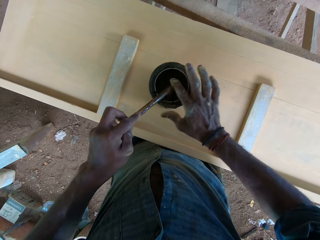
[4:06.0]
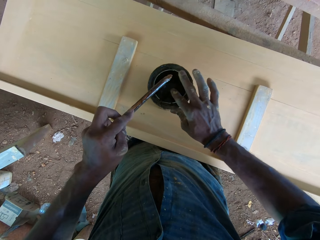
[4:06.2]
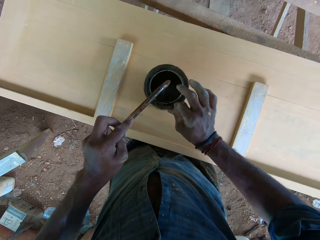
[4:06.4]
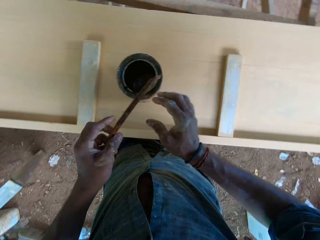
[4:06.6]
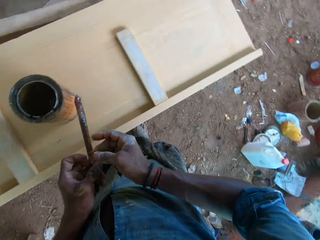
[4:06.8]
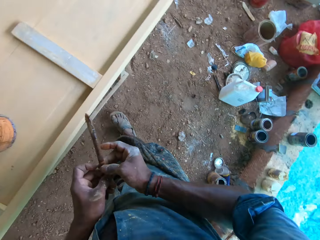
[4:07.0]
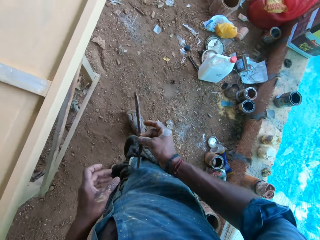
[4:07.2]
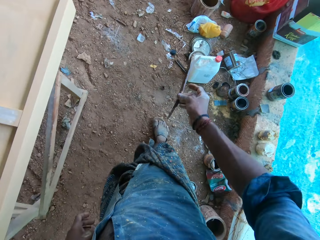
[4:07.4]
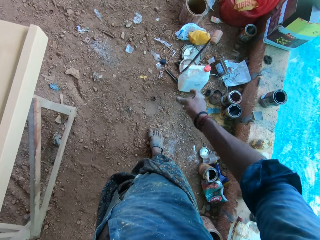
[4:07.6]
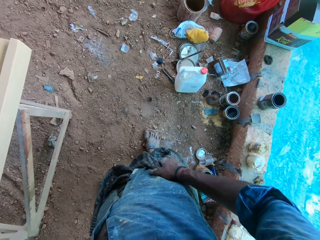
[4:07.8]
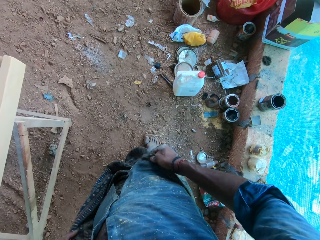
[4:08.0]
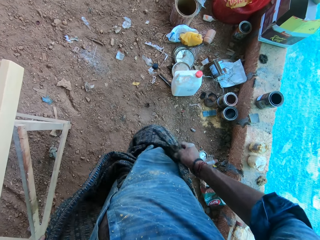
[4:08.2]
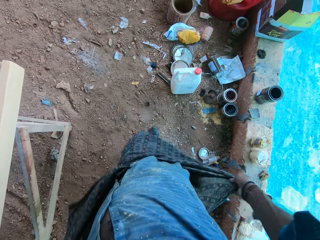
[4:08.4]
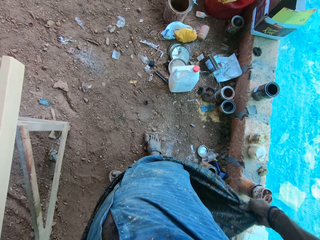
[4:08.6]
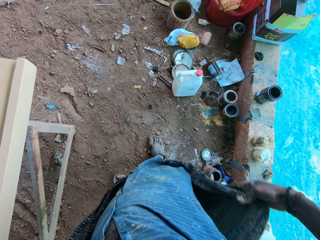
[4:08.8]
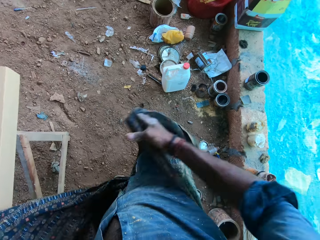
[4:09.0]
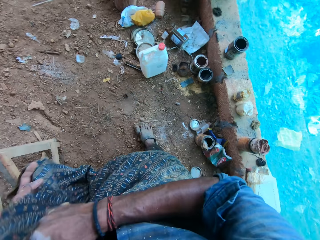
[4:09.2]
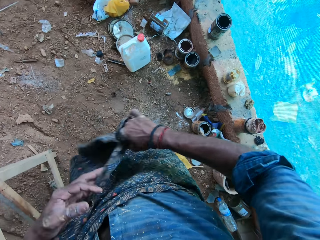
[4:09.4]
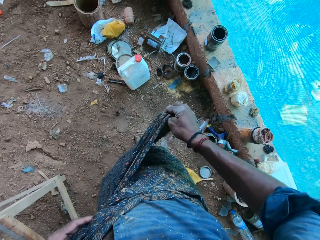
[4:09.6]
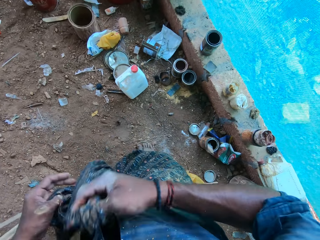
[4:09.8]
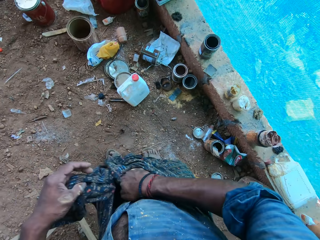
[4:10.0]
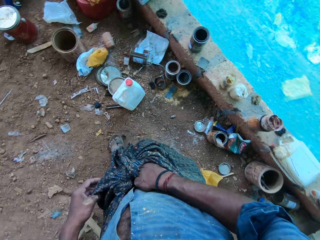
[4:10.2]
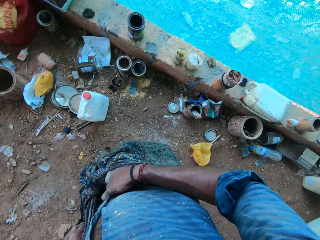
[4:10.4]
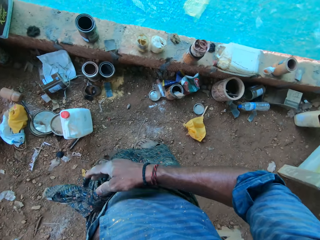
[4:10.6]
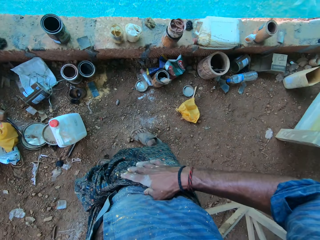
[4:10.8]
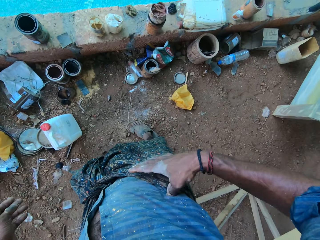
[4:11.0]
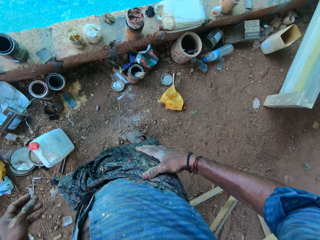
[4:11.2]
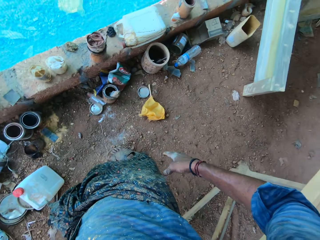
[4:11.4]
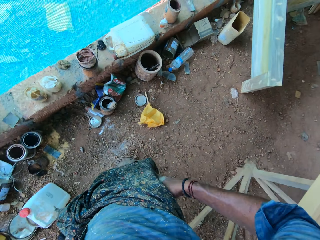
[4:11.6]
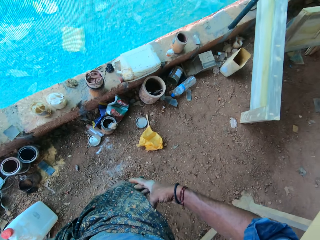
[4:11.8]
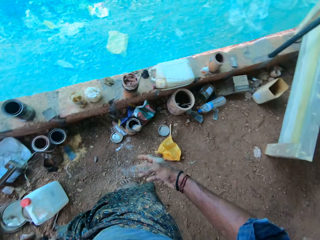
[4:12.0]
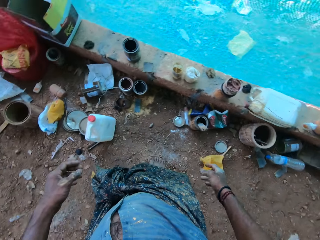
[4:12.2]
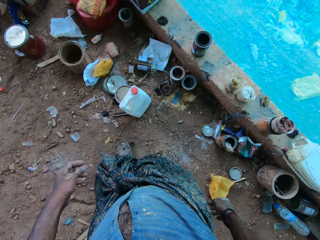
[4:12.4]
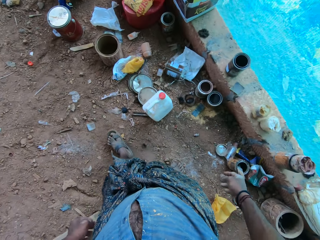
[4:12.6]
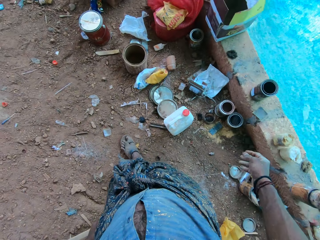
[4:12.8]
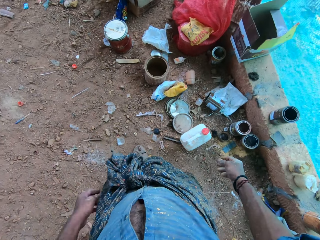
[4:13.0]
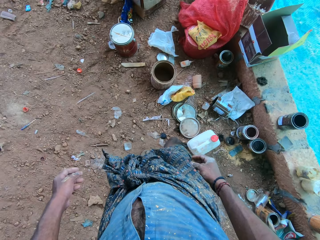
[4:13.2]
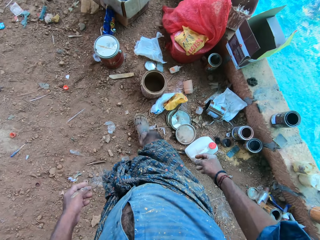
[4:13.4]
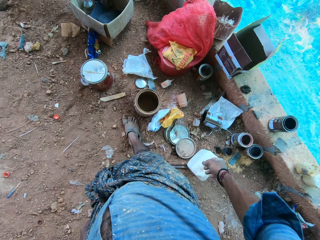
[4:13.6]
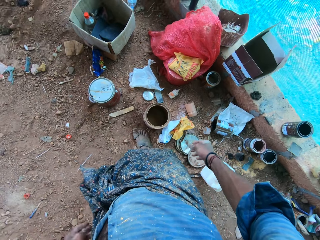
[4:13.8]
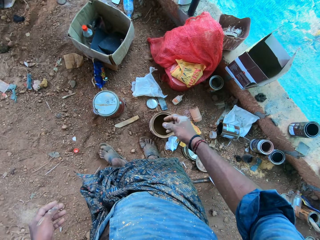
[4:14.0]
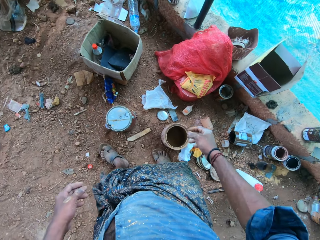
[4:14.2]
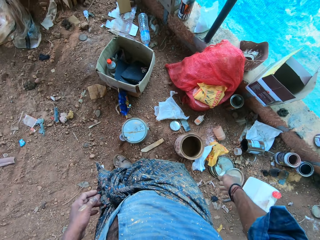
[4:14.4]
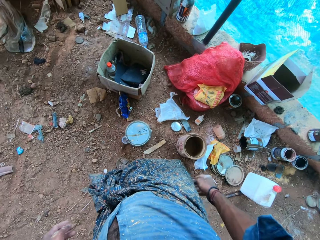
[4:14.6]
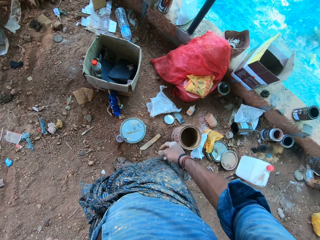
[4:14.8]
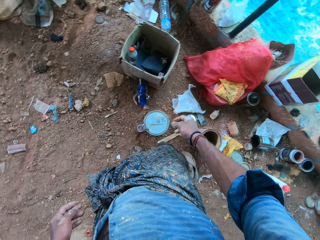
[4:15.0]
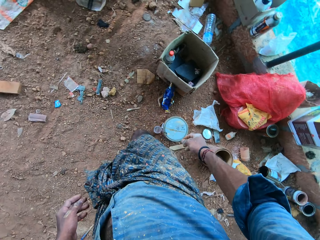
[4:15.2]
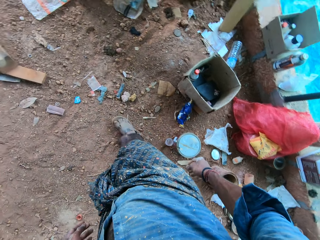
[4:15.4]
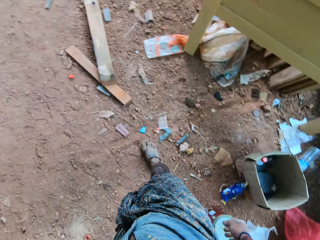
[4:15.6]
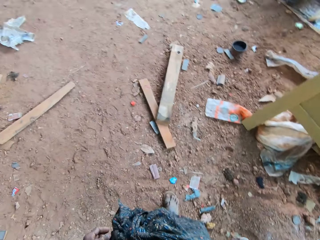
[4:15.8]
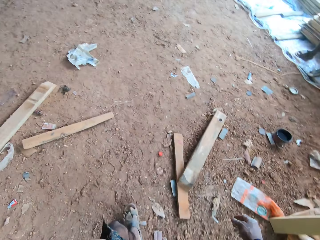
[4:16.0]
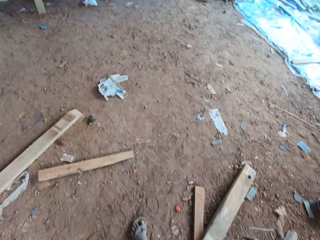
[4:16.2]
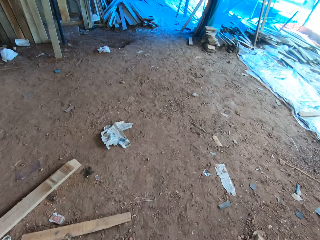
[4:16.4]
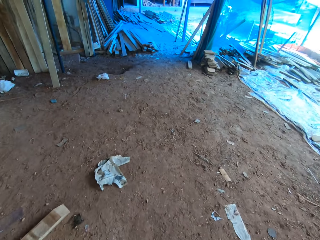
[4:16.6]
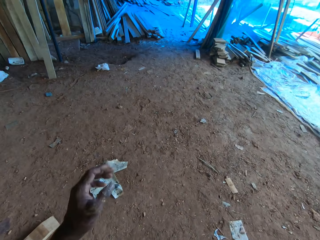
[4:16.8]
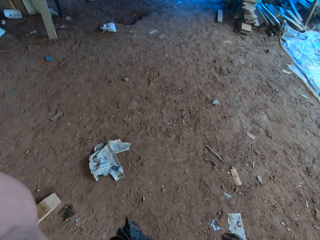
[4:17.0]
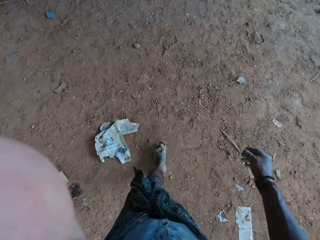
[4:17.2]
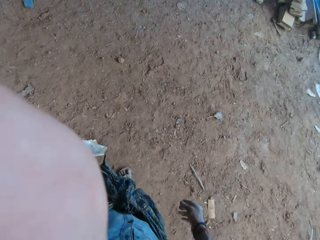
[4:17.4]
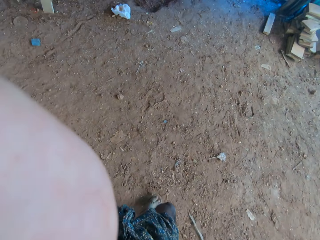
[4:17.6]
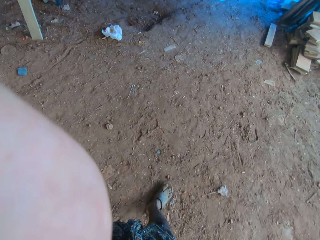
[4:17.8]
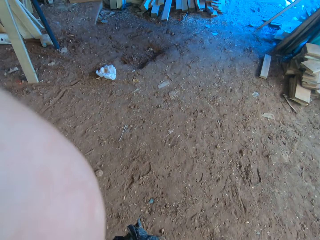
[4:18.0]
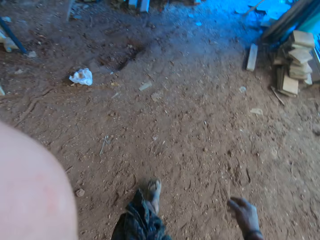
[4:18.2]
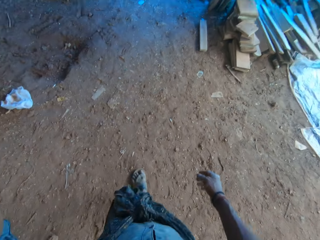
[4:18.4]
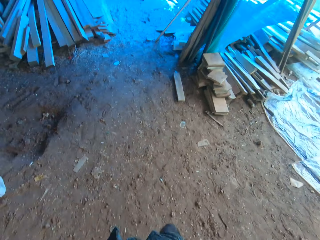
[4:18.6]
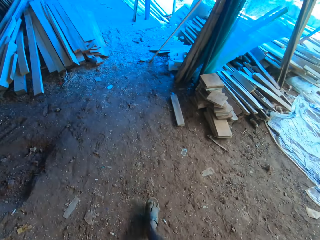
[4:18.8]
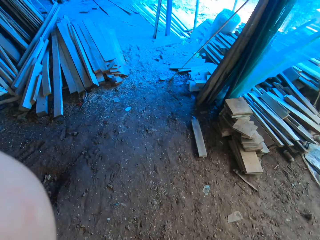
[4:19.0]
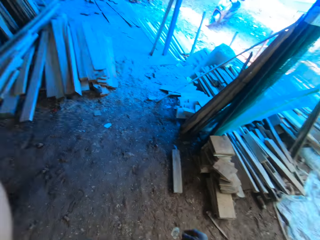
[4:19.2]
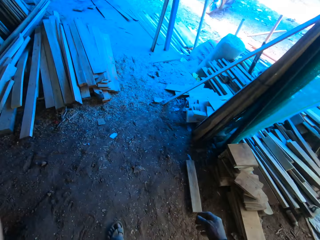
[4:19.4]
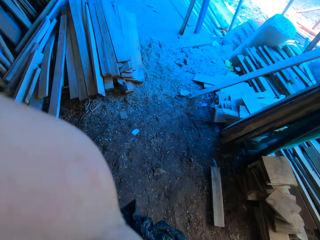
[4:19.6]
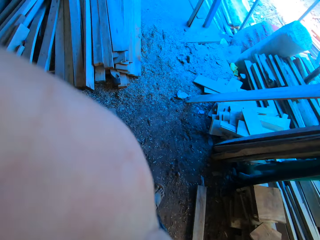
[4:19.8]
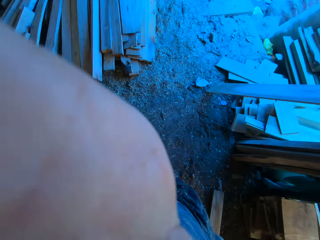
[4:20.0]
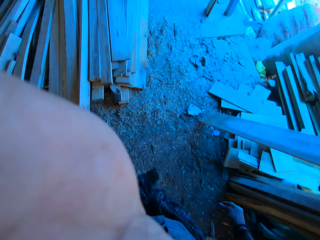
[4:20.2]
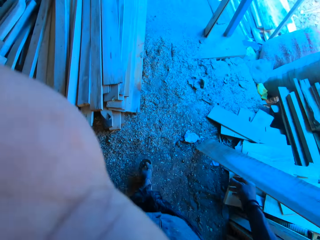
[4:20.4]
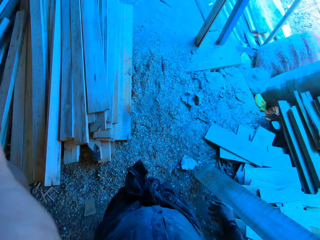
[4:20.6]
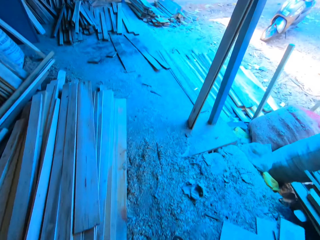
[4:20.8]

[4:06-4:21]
The camera wearer passes the stick from his left hand to his right hand. He drops the stick on the floor with his right hand. He throws the stick away. He adjusts his cloth with his hands. He ties the kanga tightly. He wipes his hand on the kanga. He walks around. He touches the camera on his head with his left hand. He adjusts the camera.

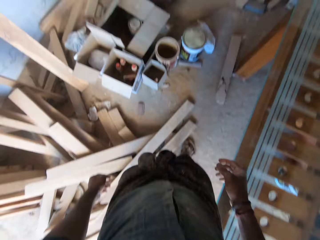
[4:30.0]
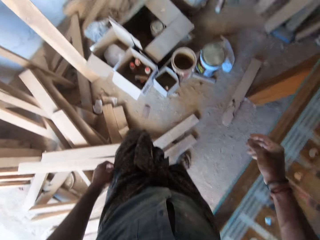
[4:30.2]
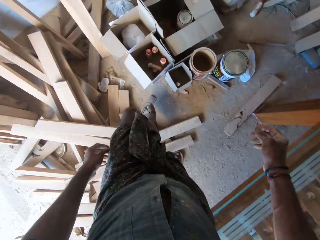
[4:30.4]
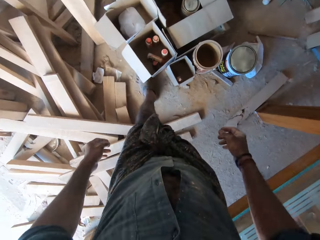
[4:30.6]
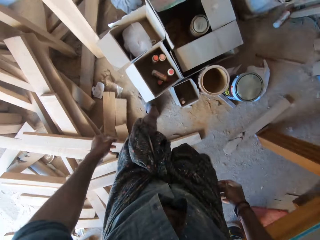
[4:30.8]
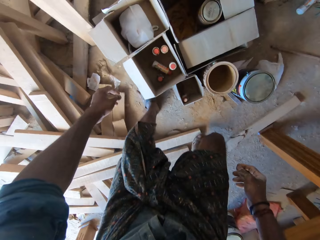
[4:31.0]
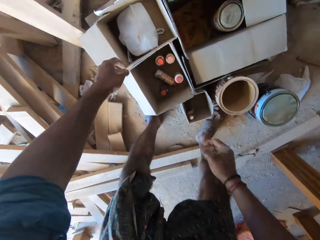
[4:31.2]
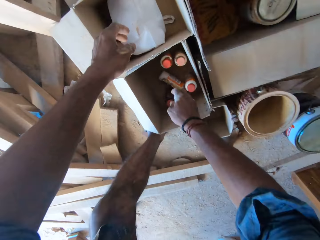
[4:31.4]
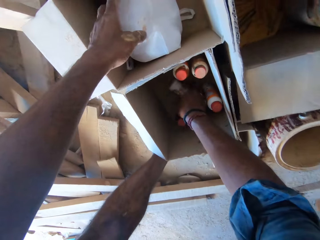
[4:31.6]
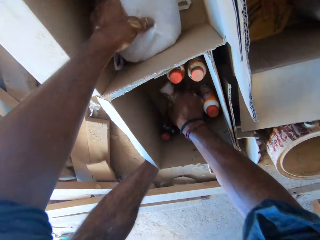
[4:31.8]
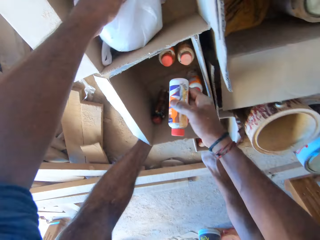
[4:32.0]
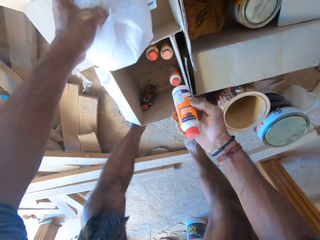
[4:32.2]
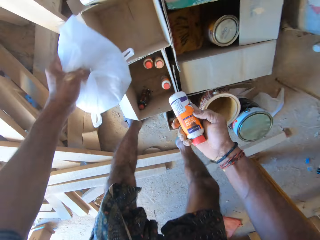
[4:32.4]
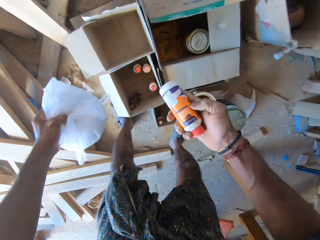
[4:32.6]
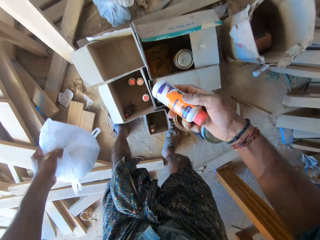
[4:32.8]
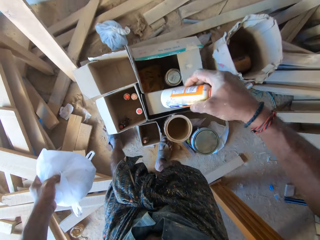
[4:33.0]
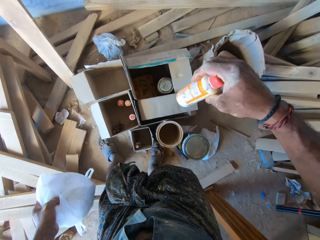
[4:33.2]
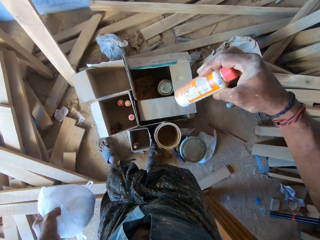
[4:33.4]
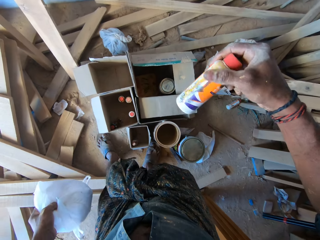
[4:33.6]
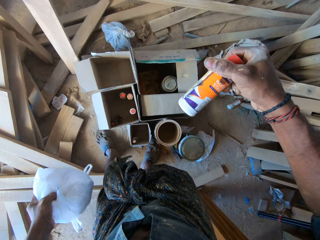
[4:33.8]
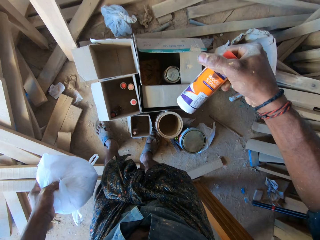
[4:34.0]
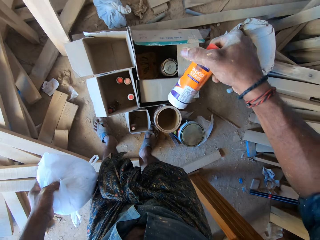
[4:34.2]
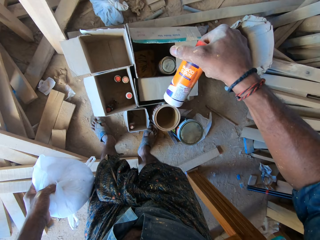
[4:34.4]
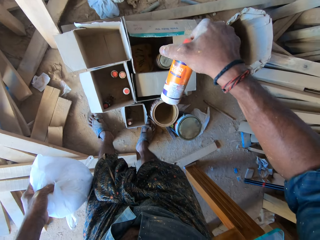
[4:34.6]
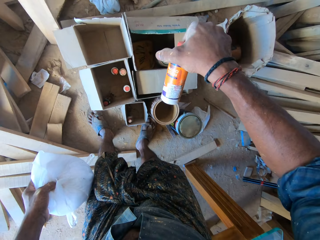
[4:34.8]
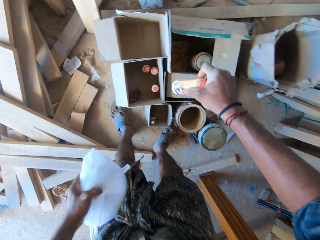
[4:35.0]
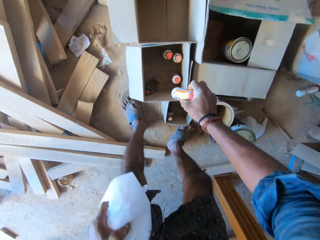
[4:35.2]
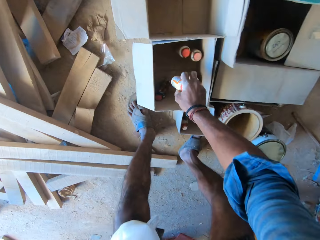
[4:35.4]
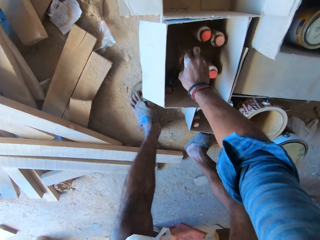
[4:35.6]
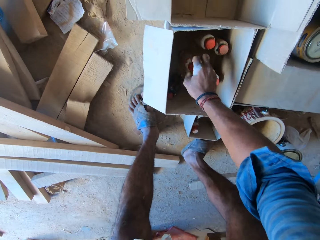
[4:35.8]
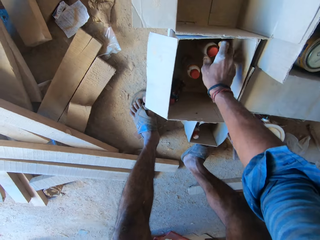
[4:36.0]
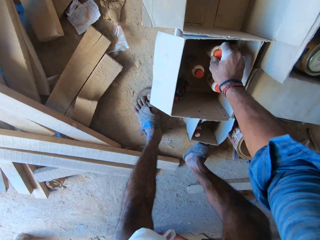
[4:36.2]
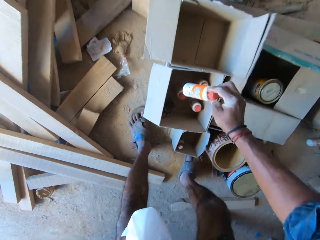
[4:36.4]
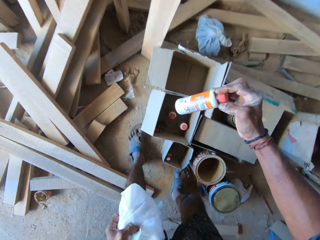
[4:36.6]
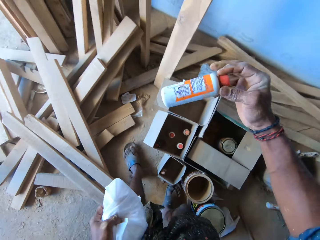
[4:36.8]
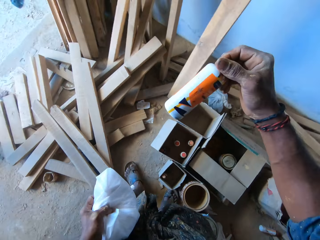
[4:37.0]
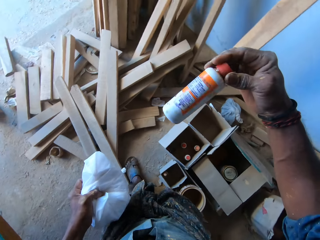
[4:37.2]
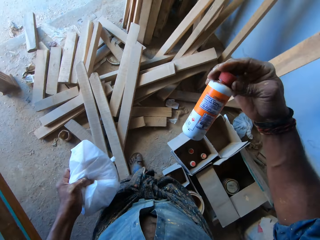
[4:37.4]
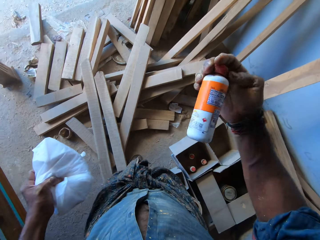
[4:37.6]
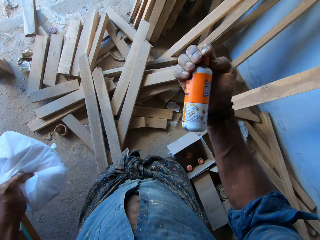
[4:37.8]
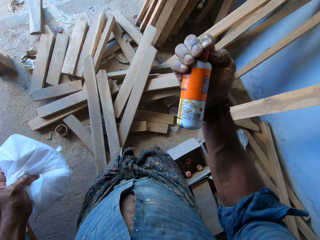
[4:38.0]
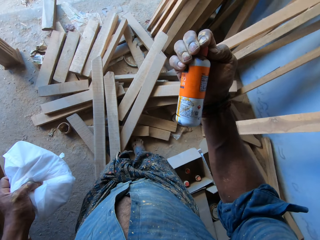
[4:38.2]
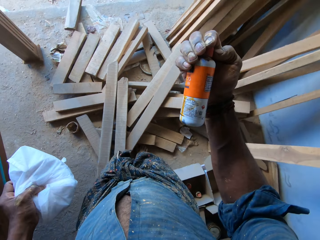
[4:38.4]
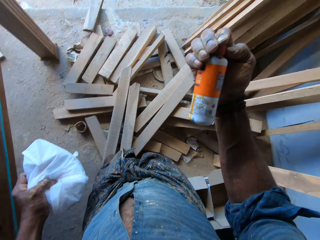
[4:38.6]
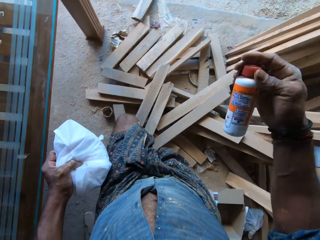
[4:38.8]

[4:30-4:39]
The camera wearer picks up a polythene or paper bag from a carton with his left hand. He picks up a container or bottle of something from the carton with his right hand. He looks at the bottle. He drops the container in the carton with his right hand. He picks up the container from the carton with his right hand.
